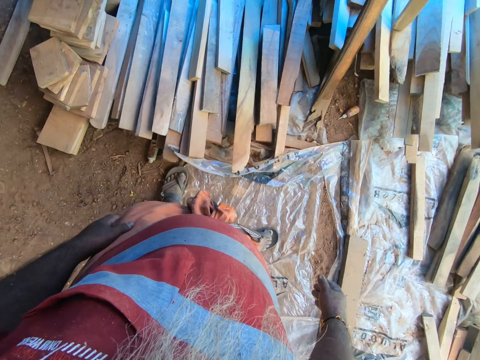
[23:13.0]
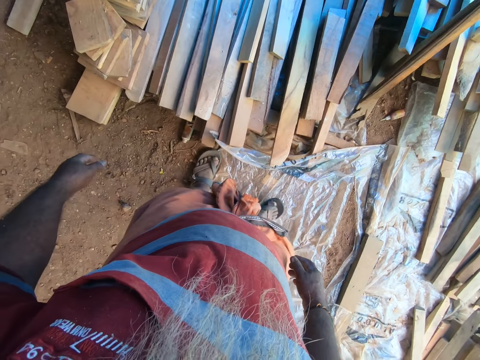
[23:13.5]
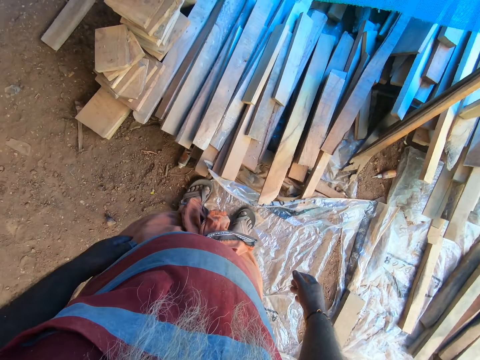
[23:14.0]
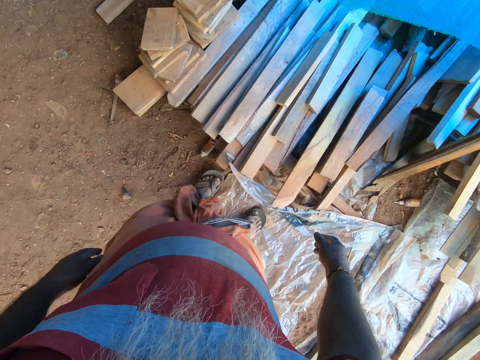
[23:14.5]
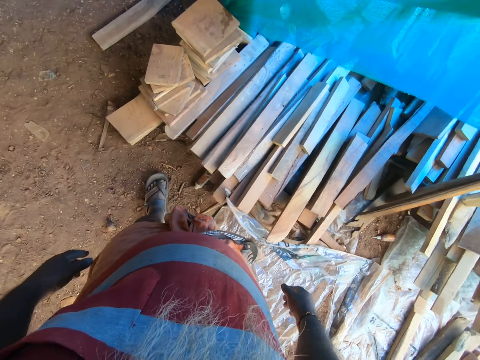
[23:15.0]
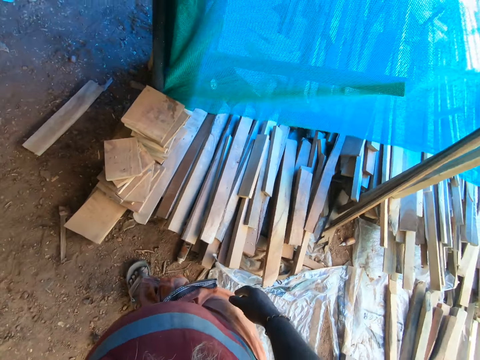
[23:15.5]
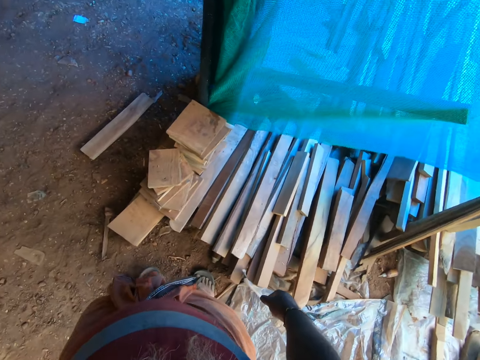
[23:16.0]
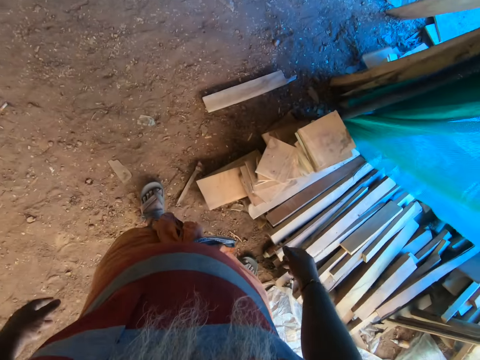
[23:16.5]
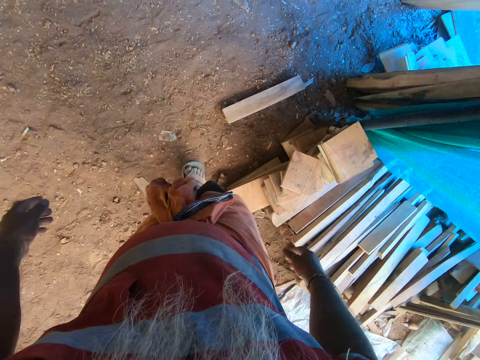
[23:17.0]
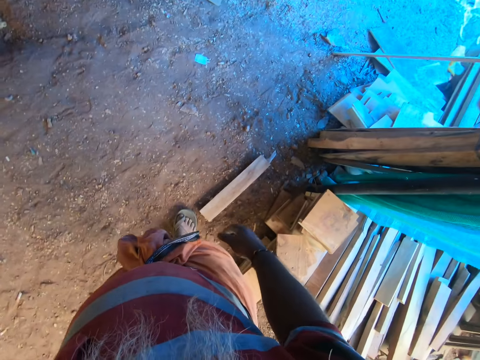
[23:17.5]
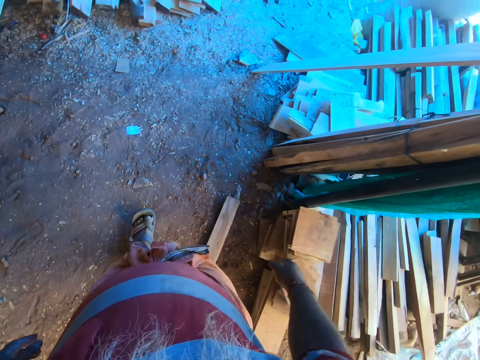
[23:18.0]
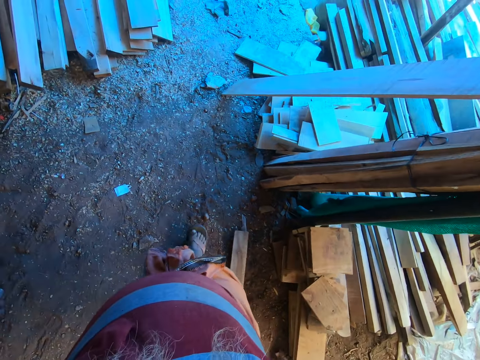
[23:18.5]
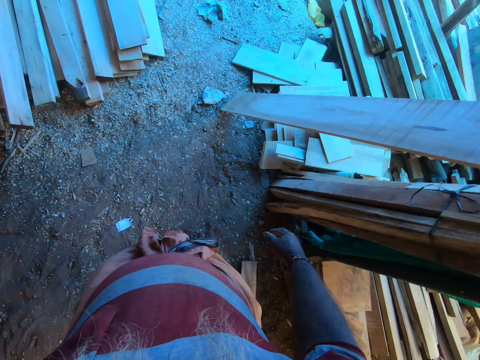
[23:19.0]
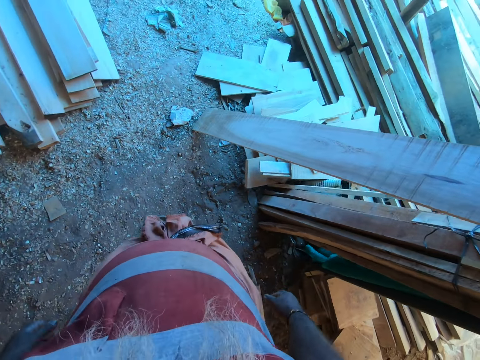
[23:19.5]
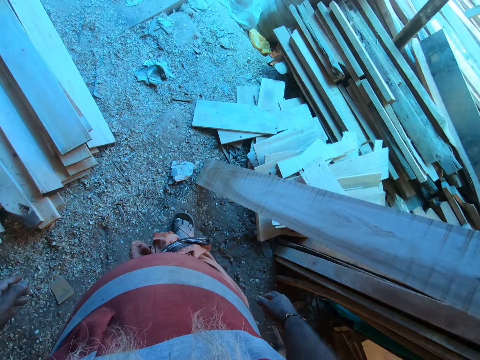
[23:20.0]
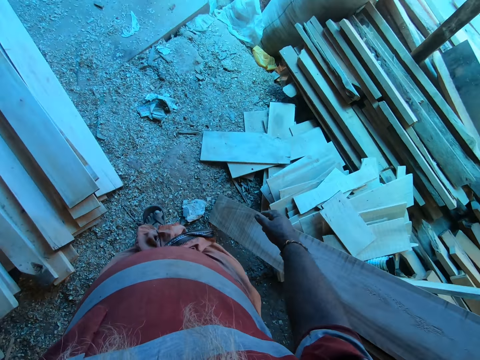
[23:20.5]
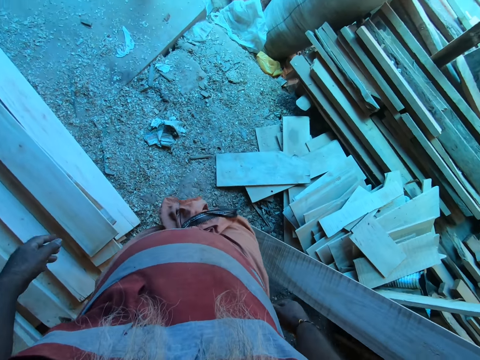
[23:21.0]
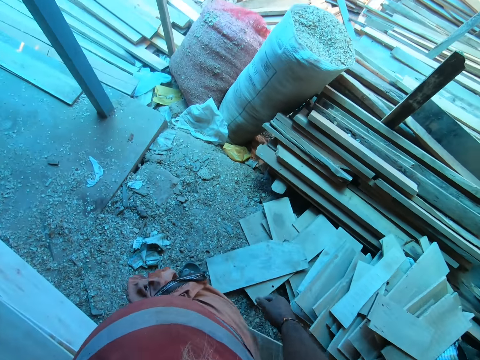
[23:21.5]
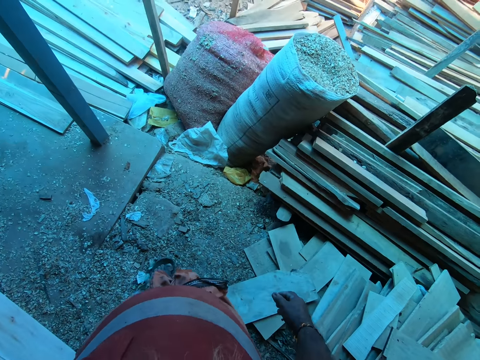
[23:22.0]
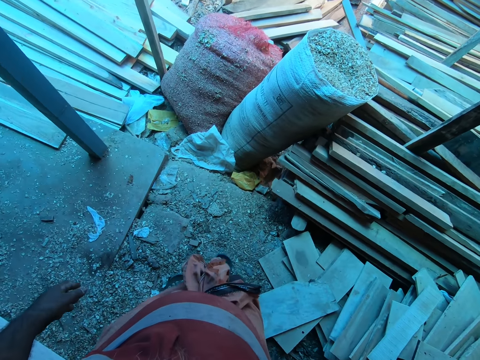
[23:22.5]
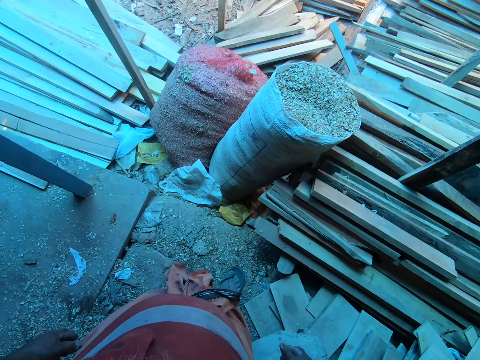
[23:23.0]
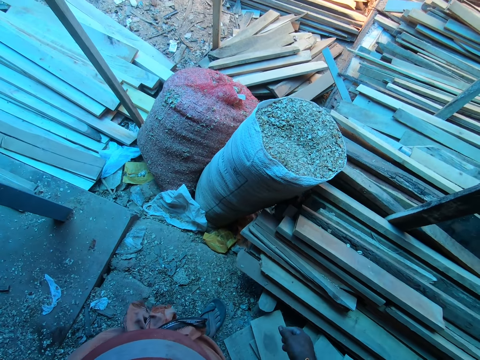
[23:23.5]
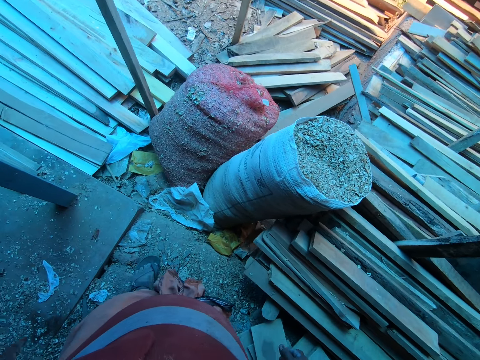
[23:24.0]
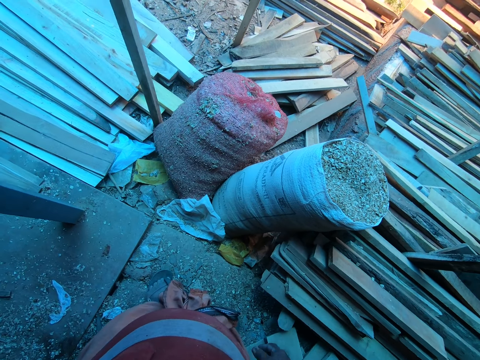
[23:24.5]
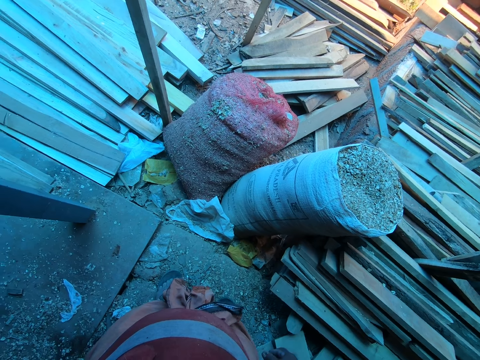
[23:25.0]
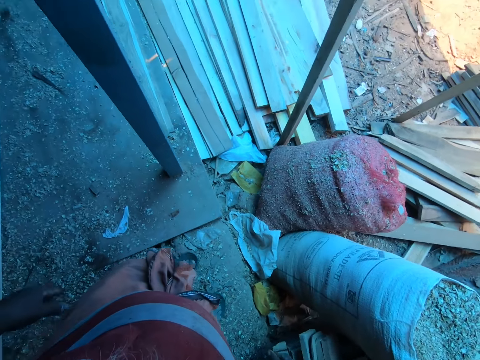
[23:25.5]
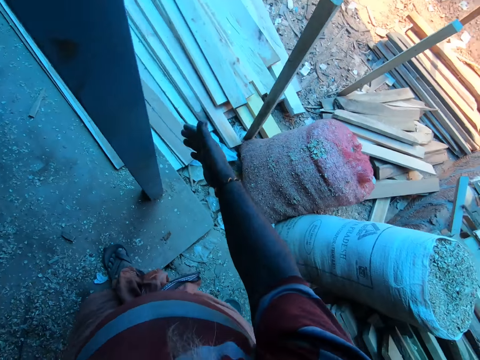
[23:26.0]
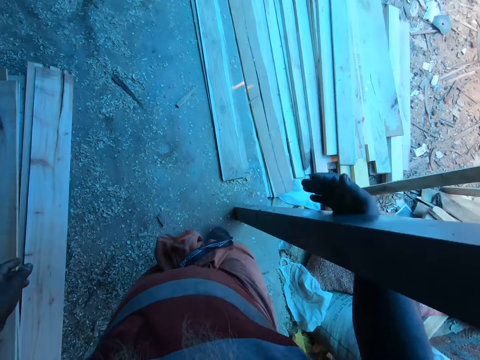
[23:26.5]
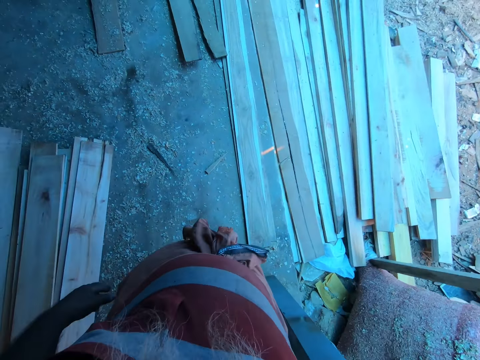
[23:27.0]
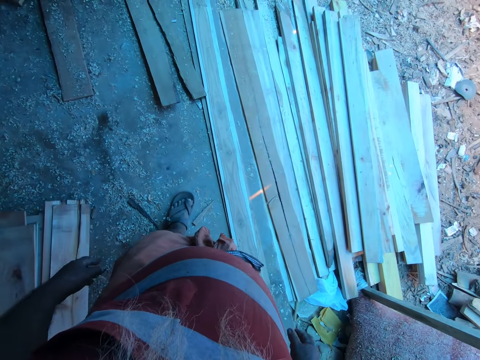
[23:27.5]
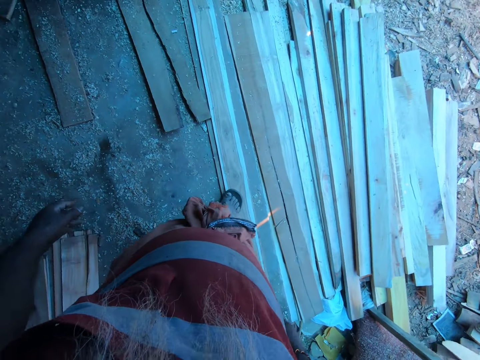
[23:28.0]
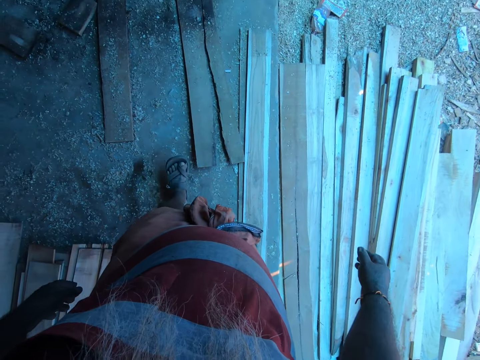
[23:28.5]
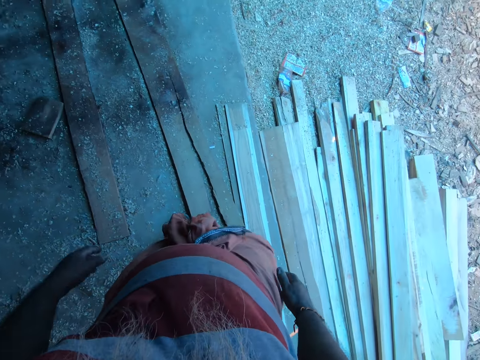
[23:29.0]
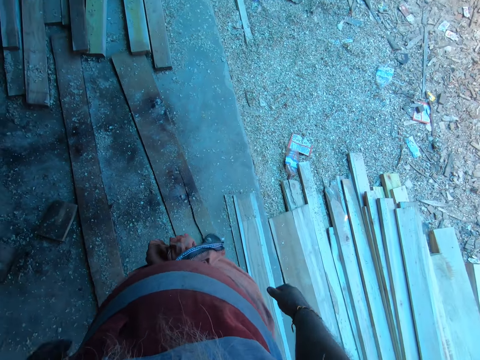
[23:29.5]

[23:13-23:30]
The camera wearer walks around the workshop. He touches a wooden pillar with his right hand.

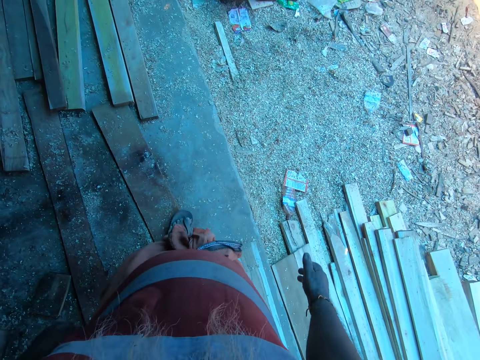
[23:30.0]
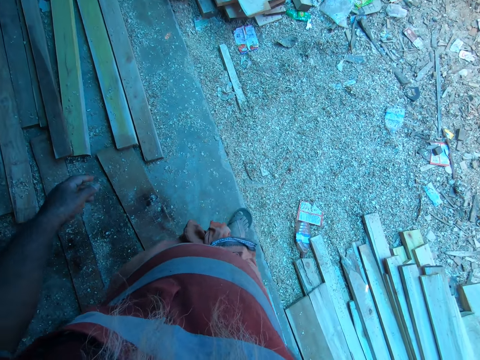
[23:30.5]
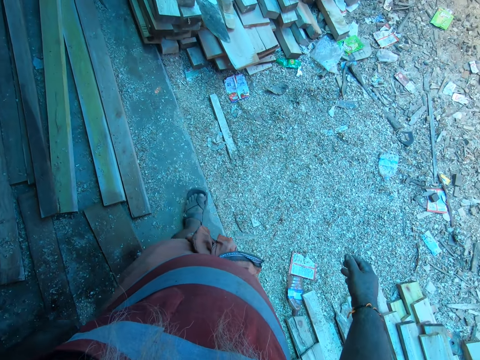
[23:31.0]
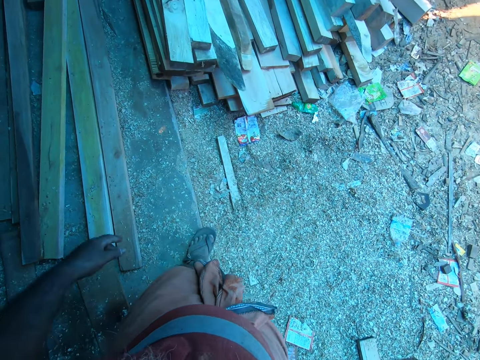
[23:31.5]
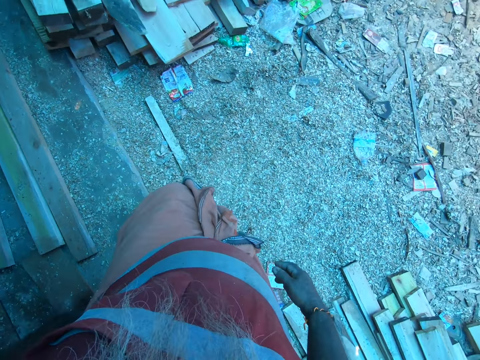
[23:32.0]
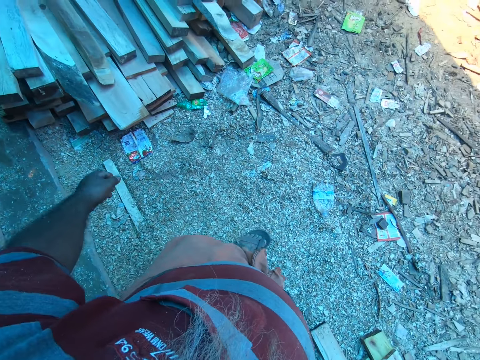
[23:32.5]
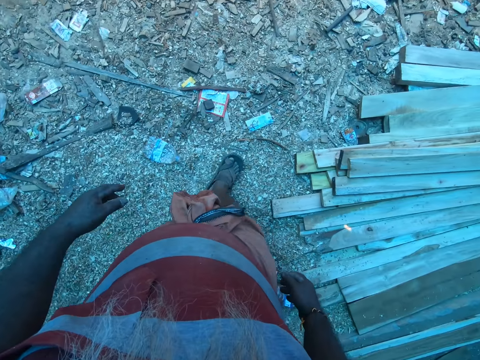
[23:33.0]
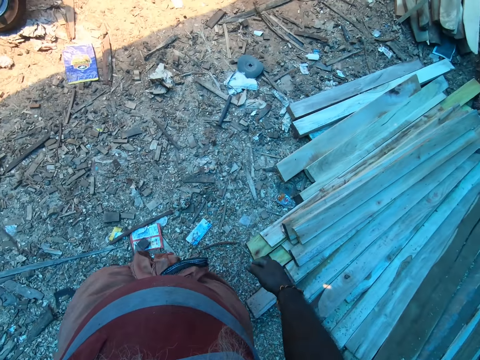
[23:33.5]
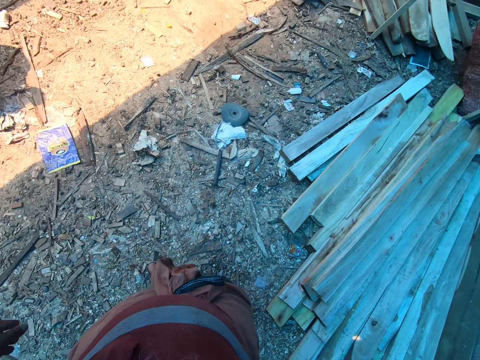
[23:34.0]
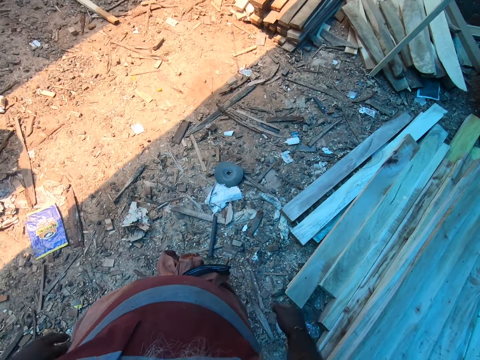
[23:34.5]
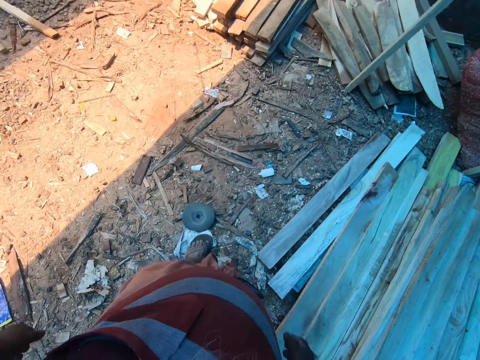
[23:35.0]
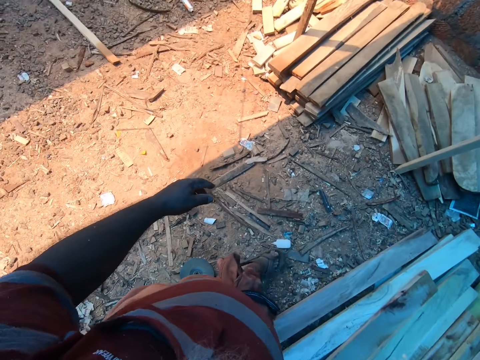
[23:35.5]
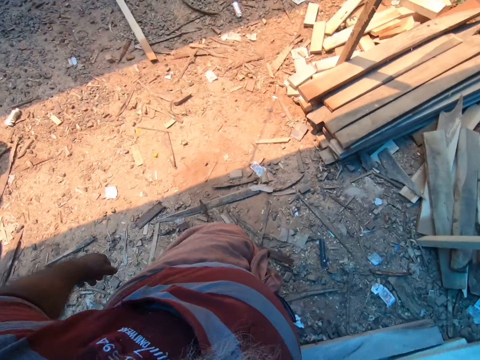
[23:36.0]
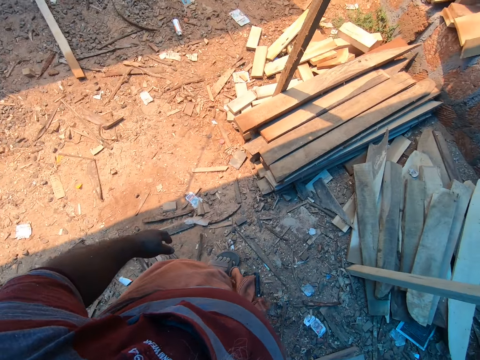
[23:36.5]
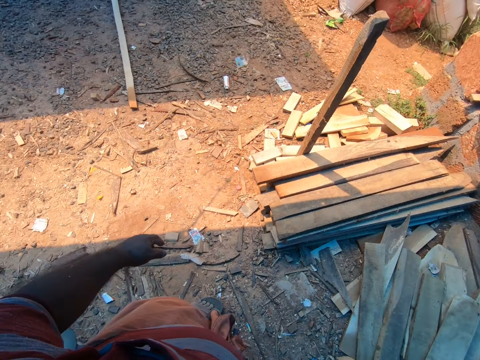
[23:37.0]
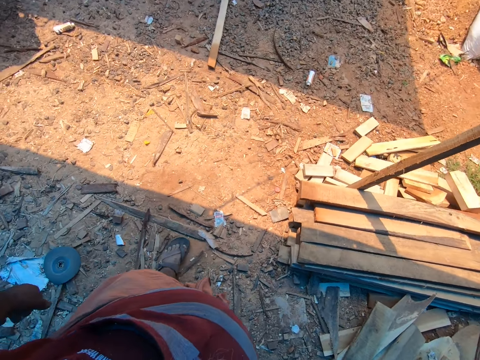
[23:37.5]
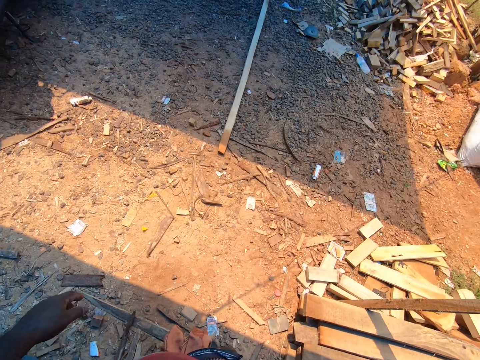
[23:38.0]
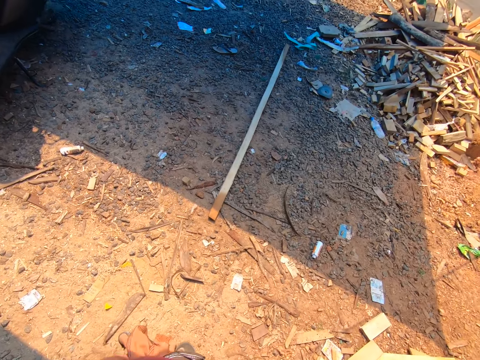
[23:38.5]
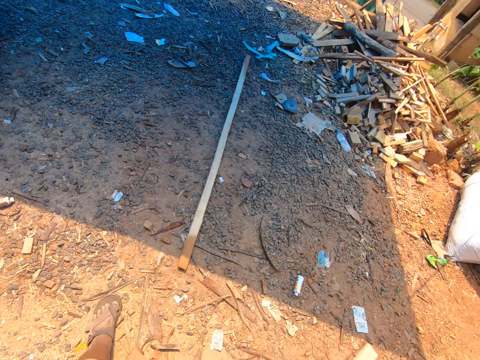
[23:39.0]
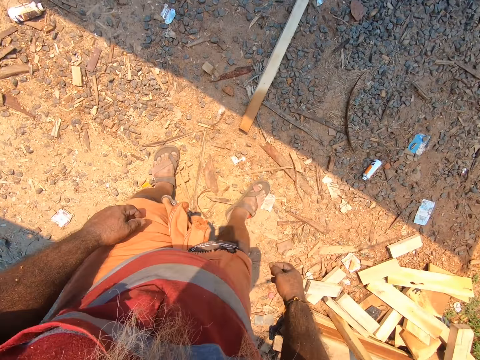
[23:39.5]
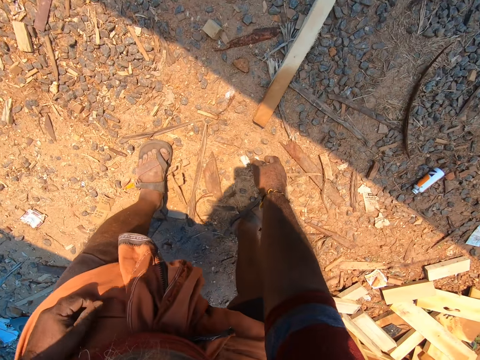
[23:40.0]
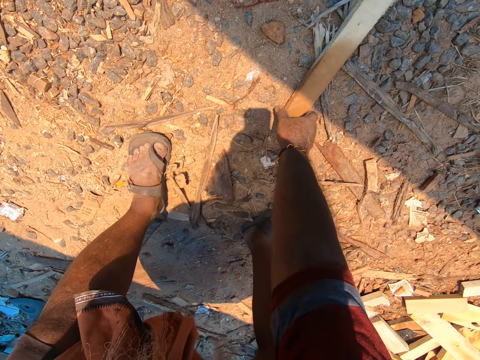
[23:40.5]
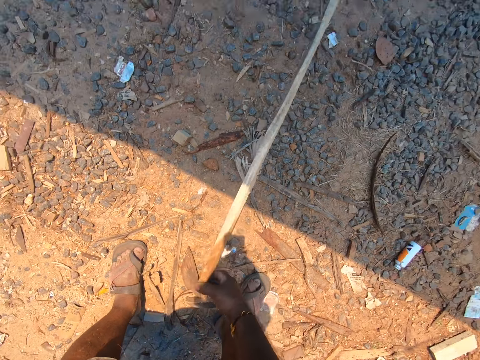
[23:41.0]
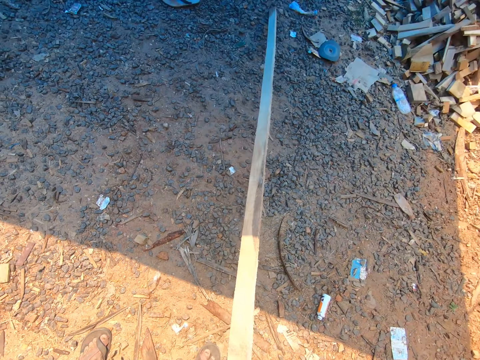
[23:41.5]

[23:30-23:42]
The camera wearer walks on the ground. He picks up a thin piece of wood from the ground with his right hand.
